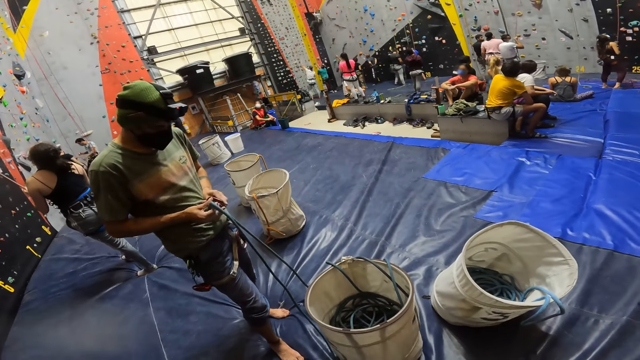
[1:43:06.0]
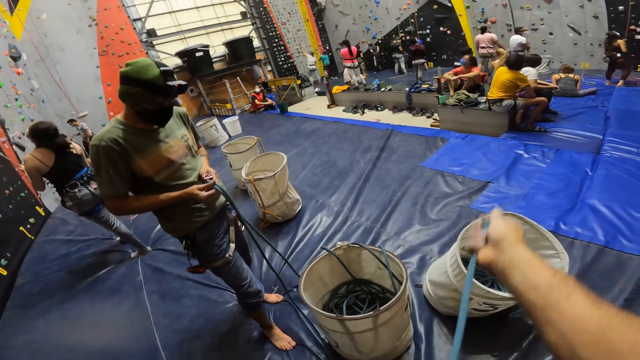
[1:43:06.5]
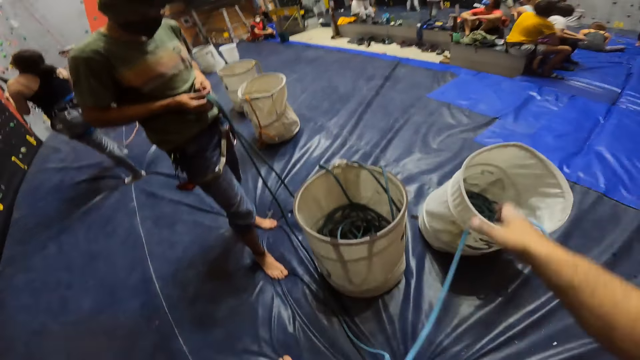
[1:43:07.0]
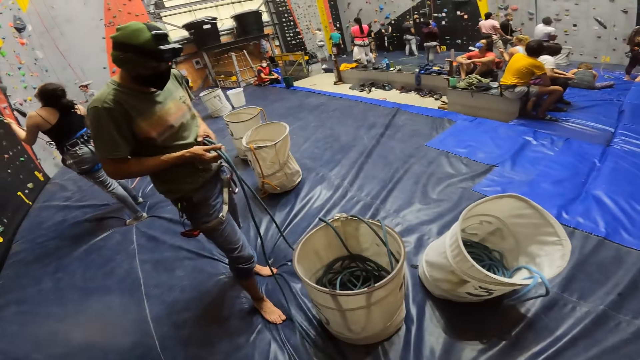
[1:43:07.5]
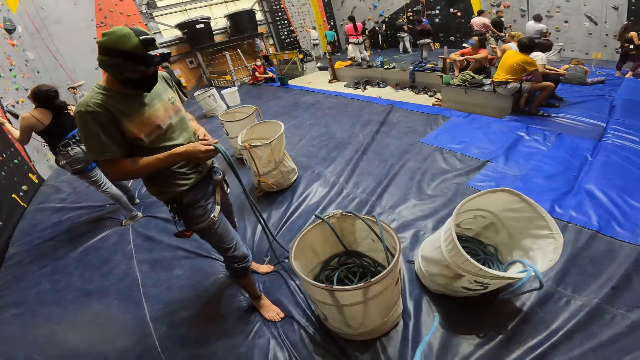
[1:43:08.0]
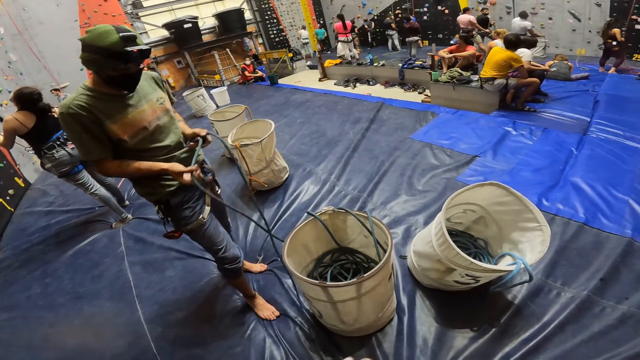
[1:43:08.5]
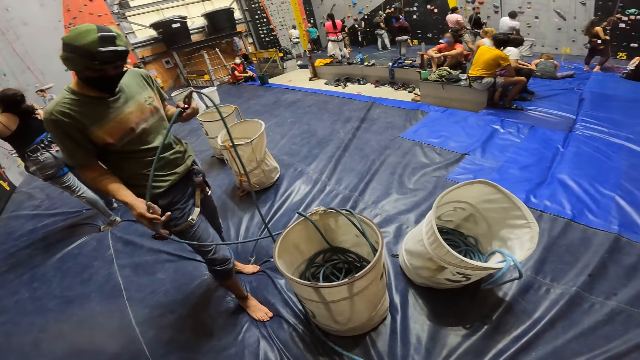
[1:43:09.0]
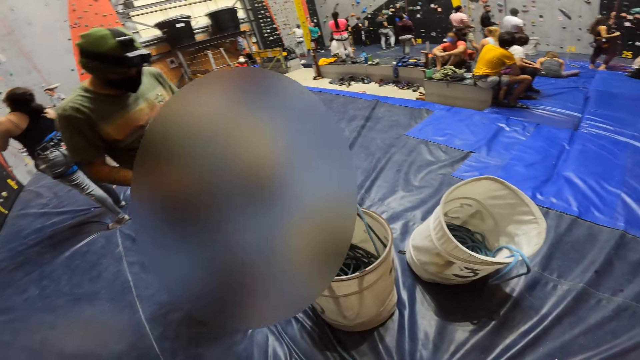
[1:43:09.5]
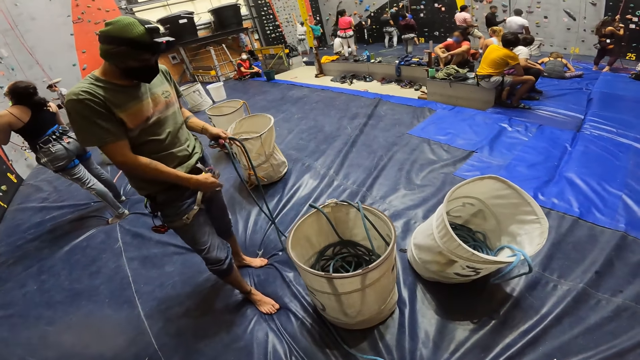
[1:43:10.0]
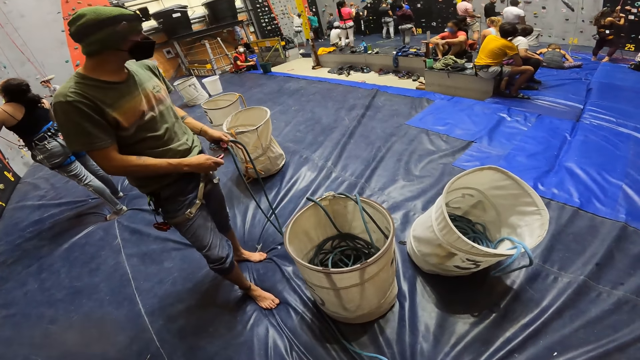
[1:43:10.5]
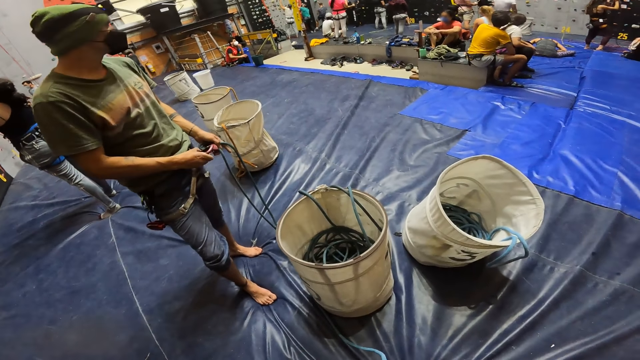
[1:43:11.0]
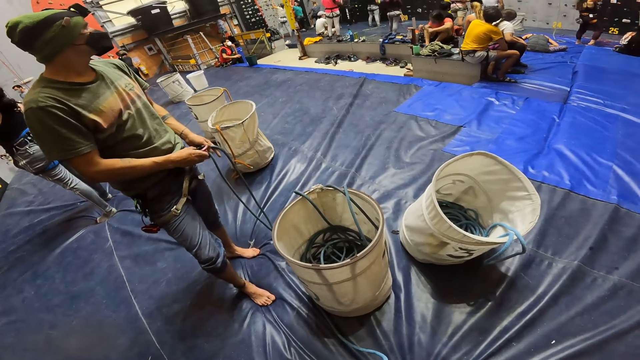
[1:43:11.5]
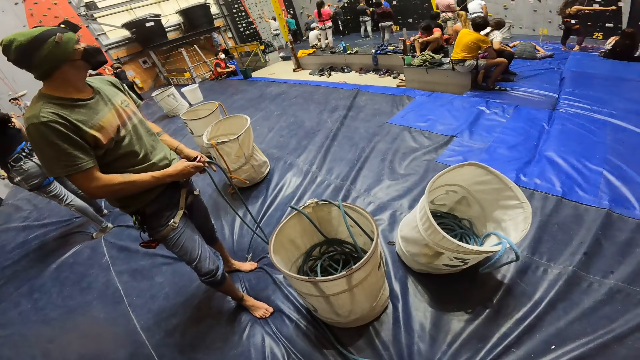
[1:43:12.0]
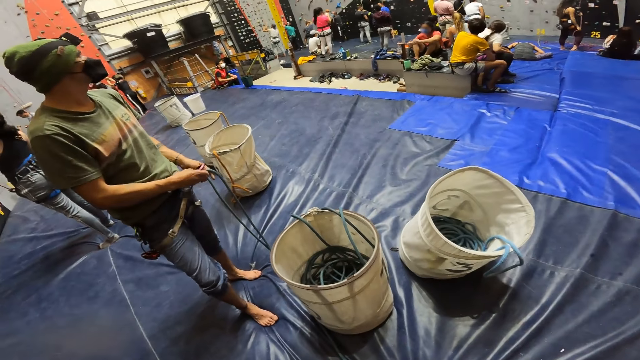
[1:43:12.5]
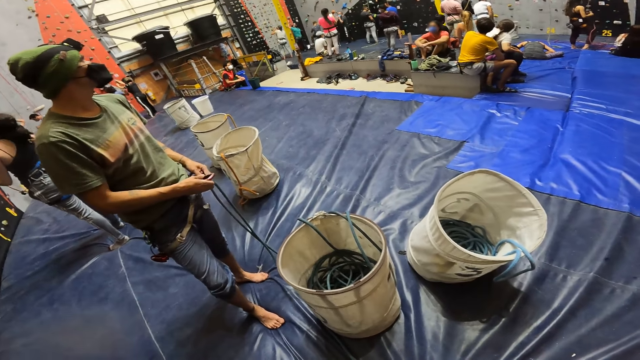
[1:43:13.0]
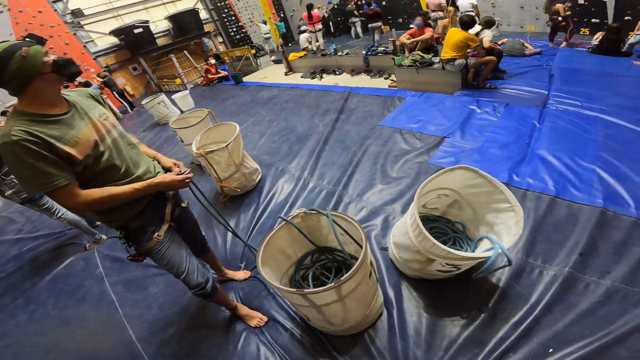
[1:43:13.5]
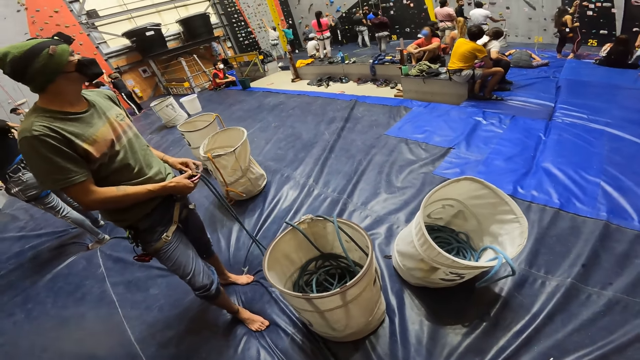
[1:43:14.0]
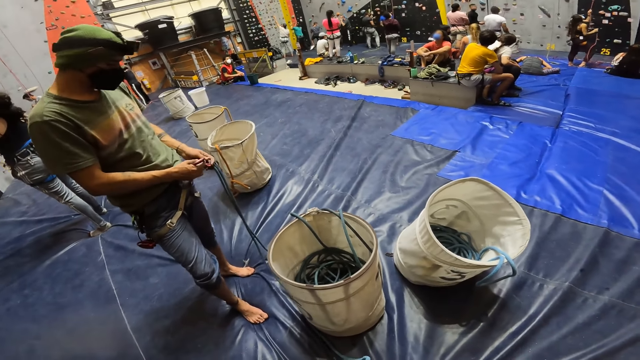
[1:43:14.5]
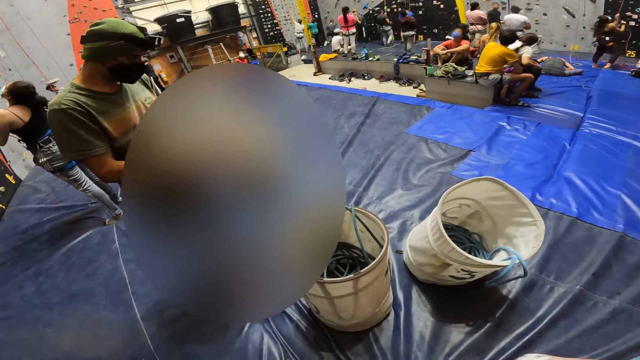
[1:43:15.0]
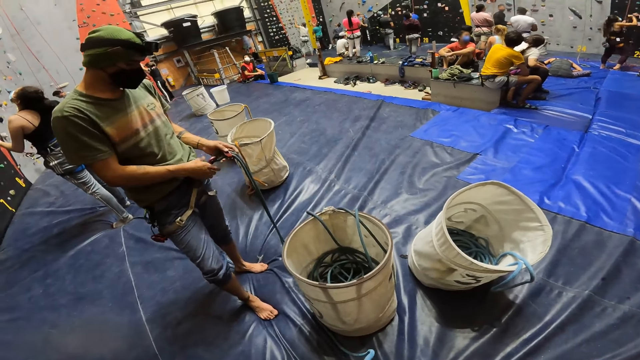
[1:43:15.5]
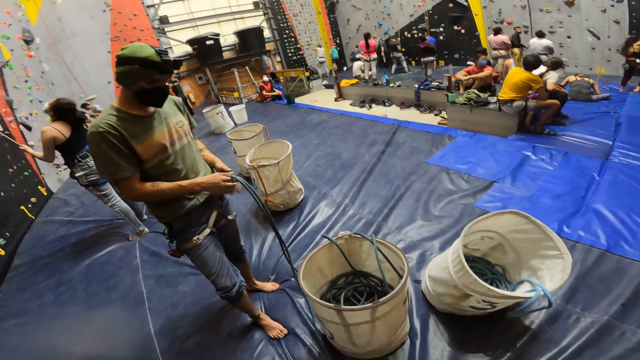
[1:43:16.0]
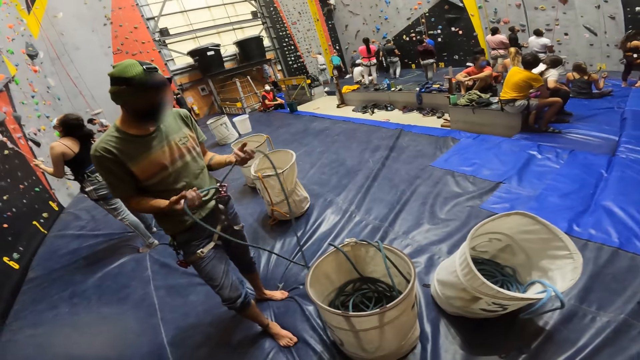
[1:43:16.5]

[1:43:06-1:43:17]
The camera wearer stretches the rope. A person moves the rope. Another person fastens a safety climbing rope on buckles. A third person holds the rope. A fourth person holds the rope at the wall. The first person puts the rope on the hook. A fifth person moves near the wall.

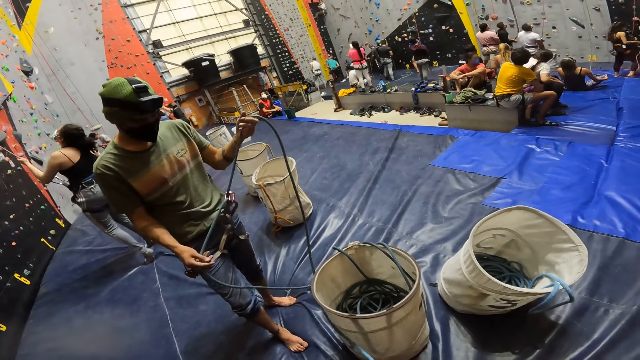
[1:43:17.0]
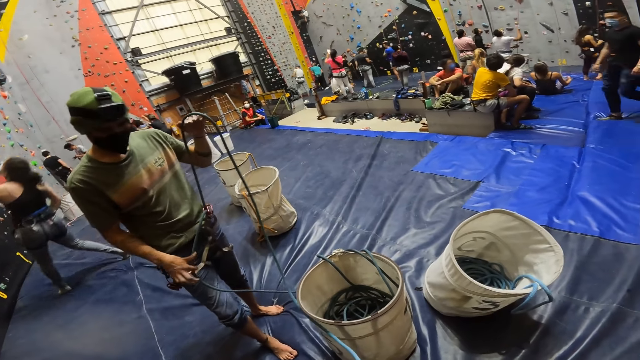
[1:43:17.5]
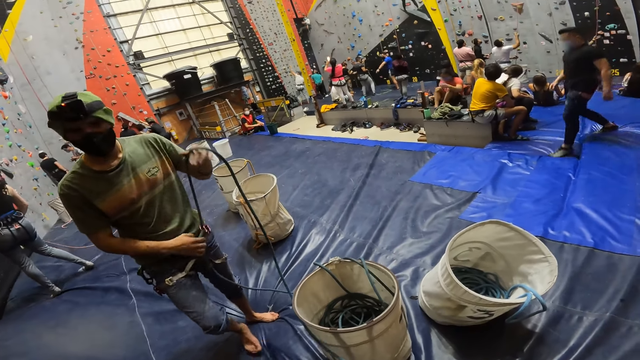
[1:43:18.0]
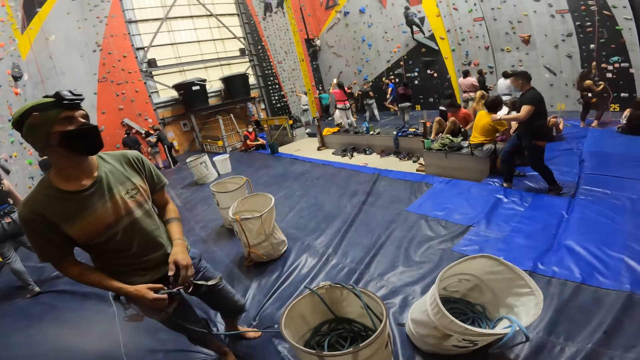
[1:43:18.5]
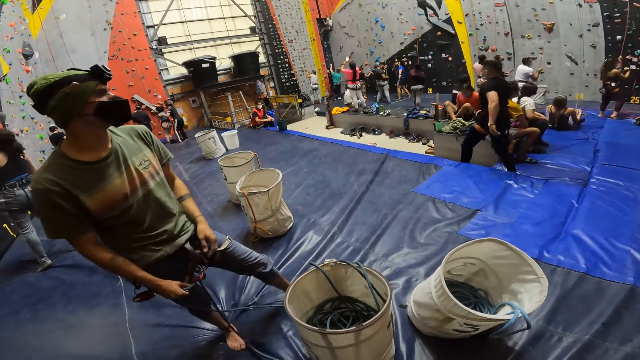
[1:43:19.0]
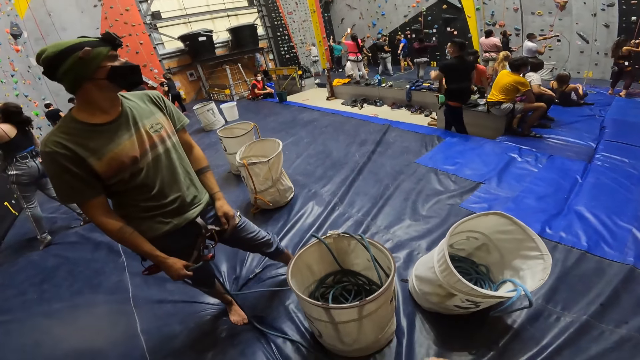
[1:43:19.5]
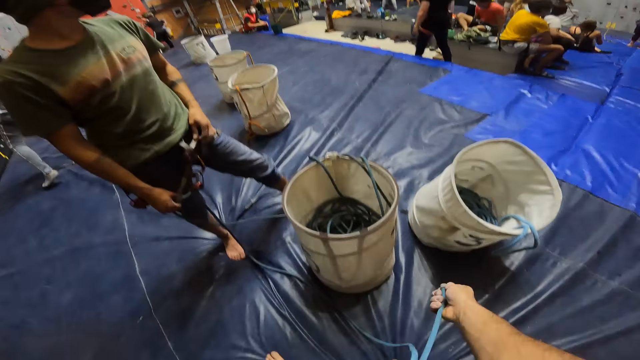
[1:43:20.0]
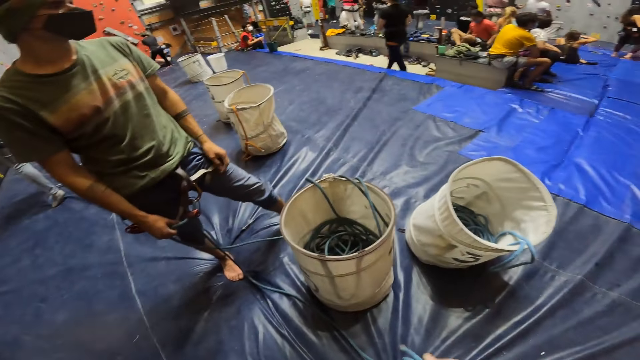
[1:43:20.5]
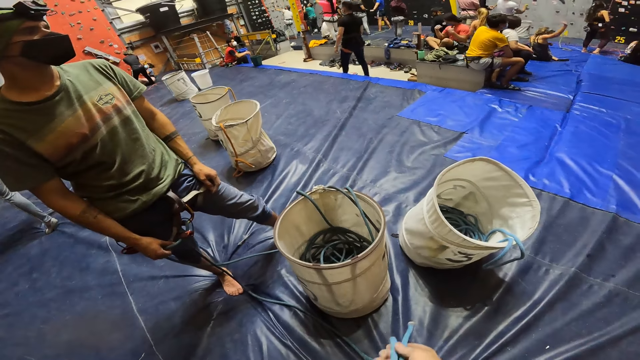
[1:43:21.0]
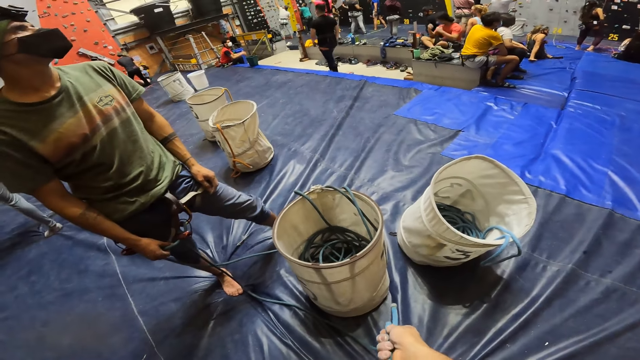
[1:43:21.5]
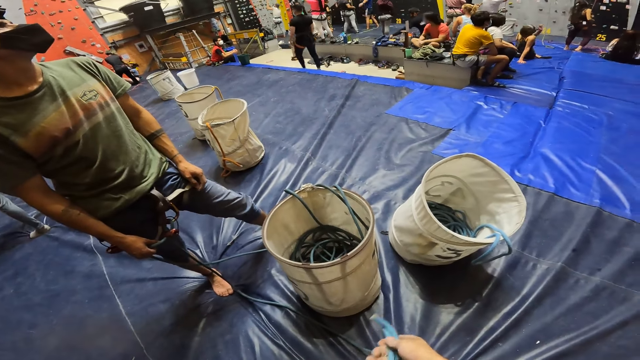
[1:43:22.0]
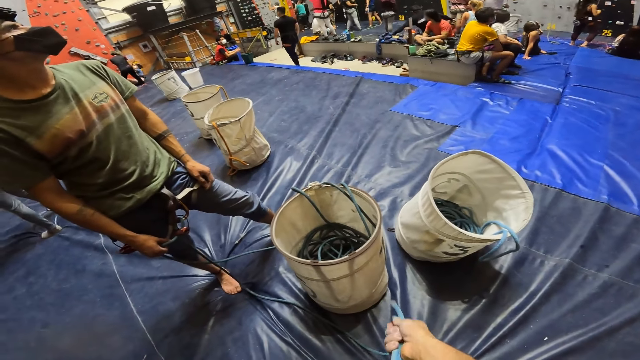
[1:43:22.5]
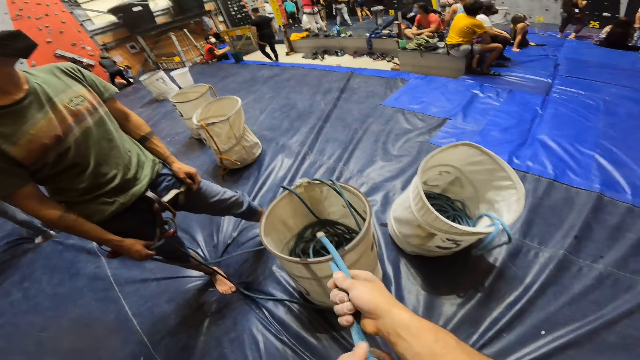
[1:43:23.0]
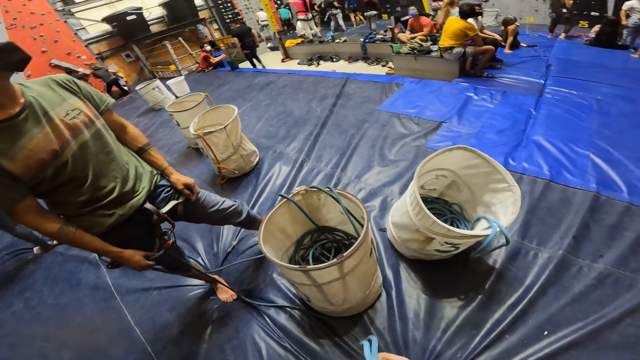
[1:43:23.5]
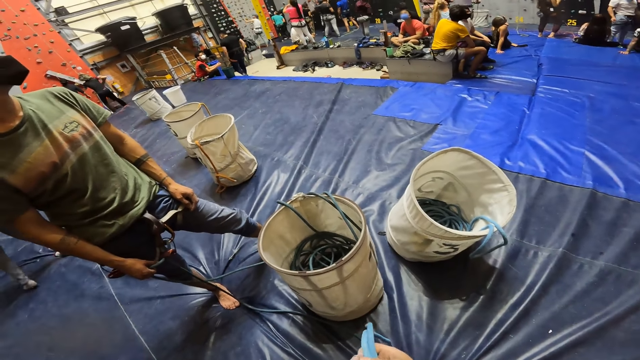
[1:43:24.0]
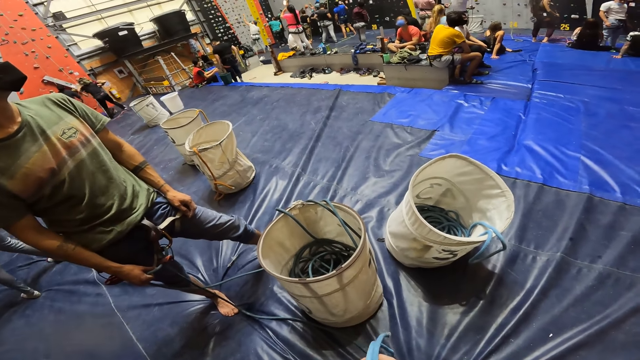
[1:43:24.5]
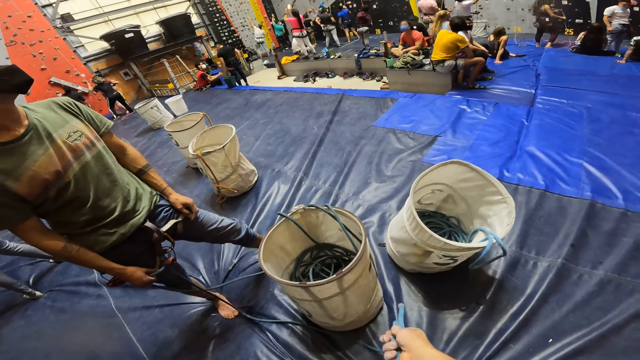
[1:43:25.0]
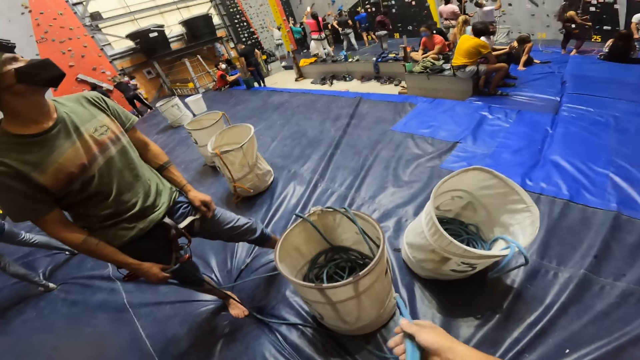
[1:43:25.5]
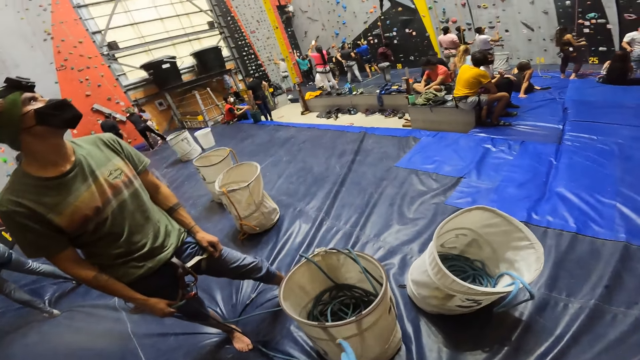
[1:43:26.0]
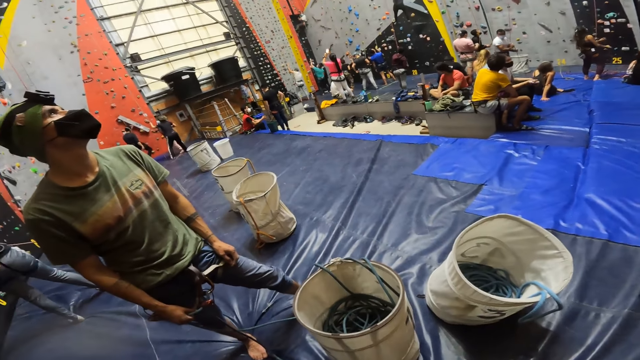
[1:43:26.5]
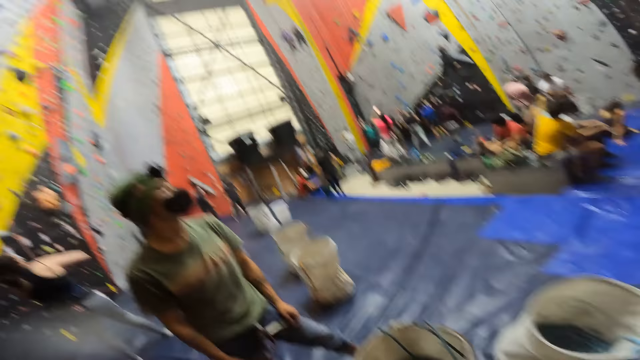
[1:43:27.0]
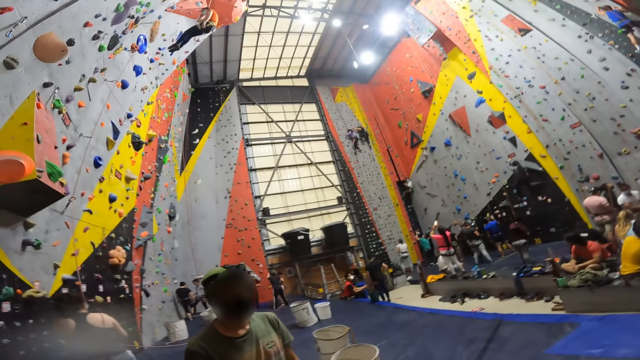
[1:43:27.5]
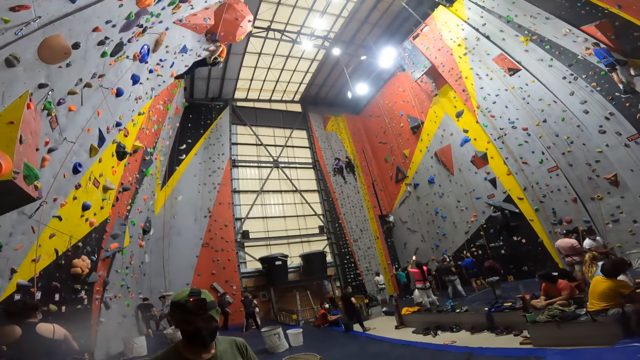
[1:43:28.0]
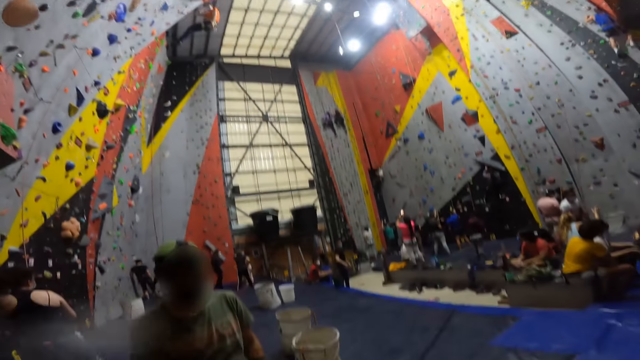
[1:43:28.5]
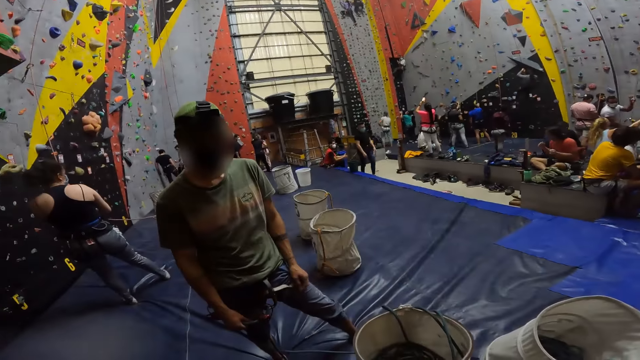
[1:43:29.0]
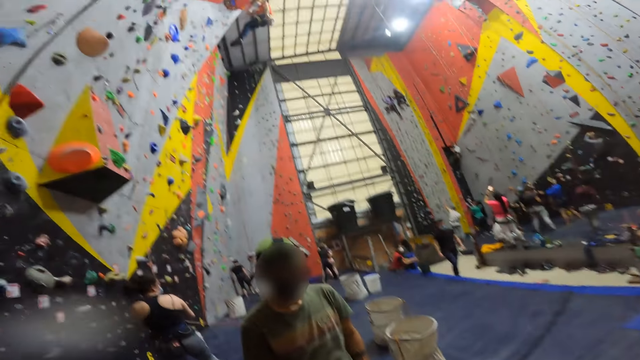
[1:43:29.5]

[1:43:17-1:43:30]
A person moves with the rope. Another person walks to the wall. The camera wearer interacts with a third person. A fourth person moves the legs down. The camera wearer moves the rope on the hand. A fifth person flies with the rope on the wall. The camera wearer tangles a climbing safety rope. The second person walks back to a sixth person.
